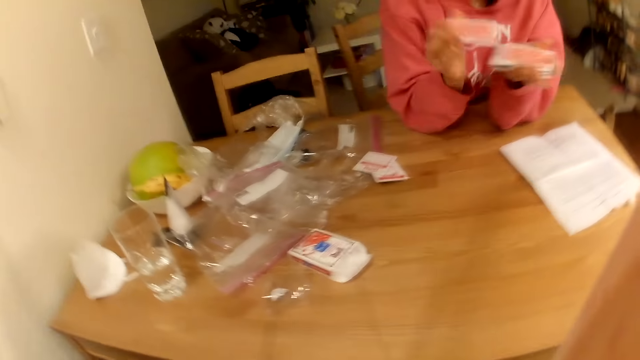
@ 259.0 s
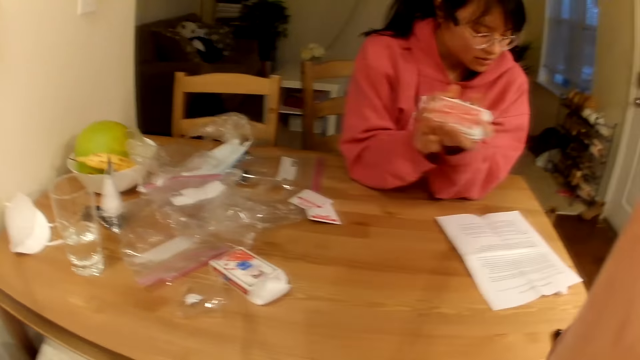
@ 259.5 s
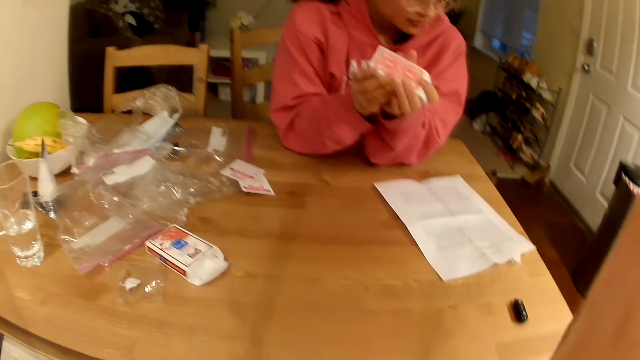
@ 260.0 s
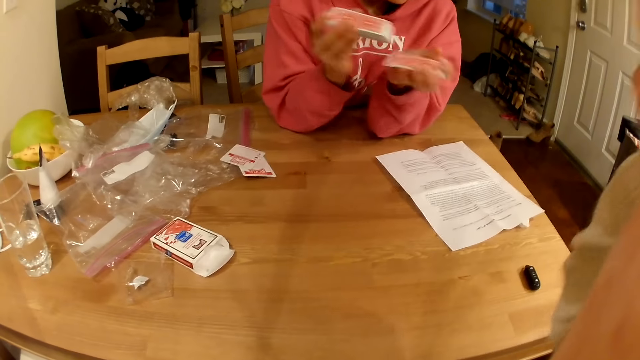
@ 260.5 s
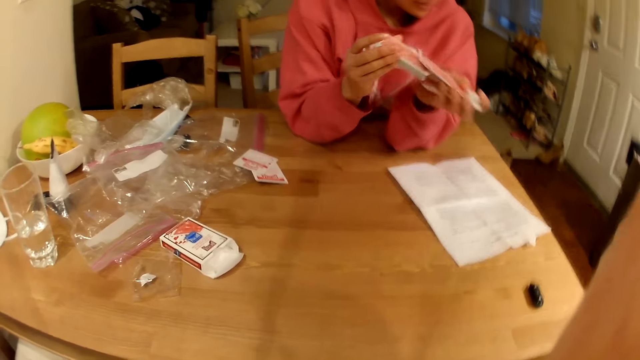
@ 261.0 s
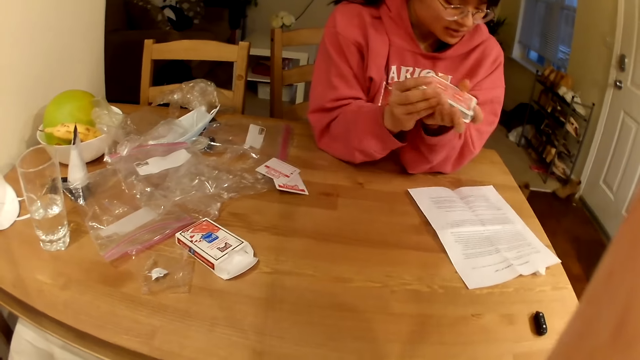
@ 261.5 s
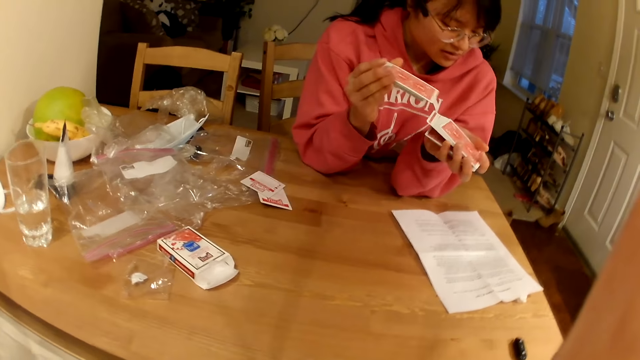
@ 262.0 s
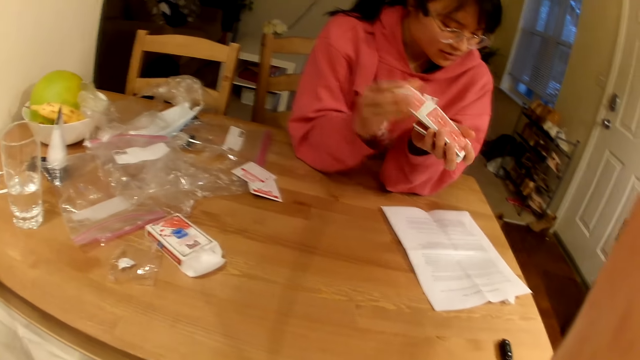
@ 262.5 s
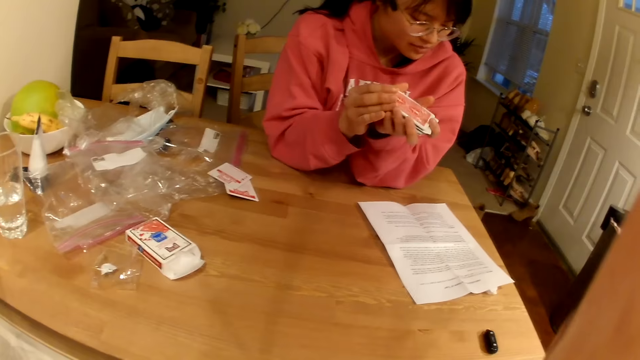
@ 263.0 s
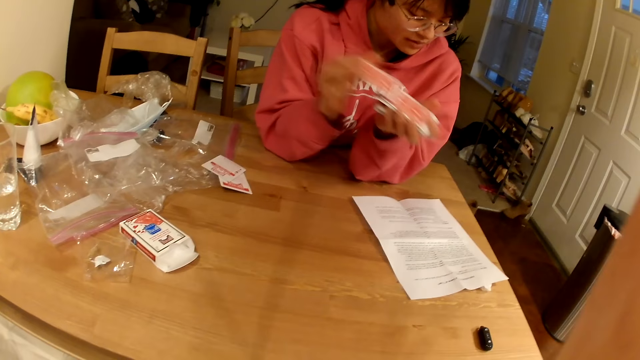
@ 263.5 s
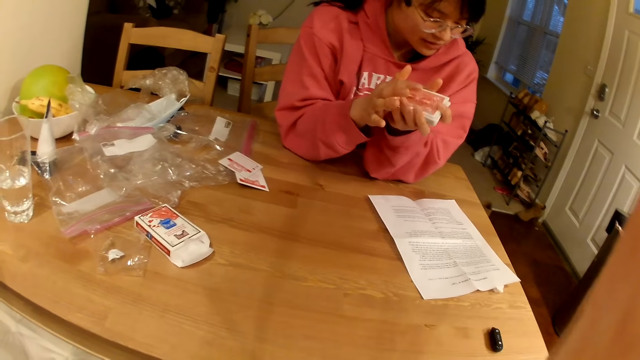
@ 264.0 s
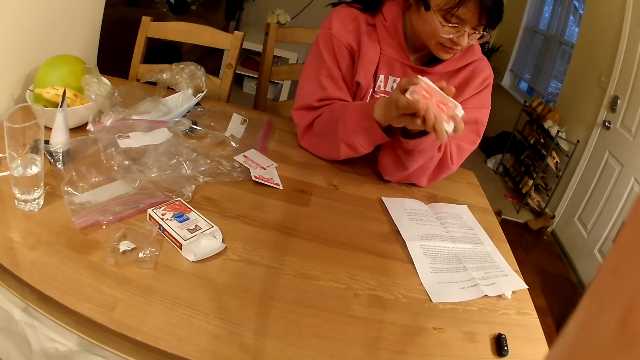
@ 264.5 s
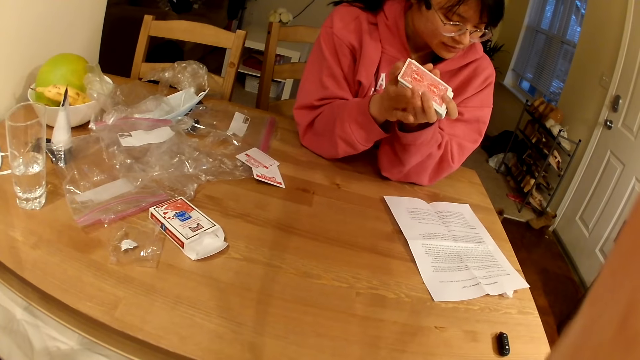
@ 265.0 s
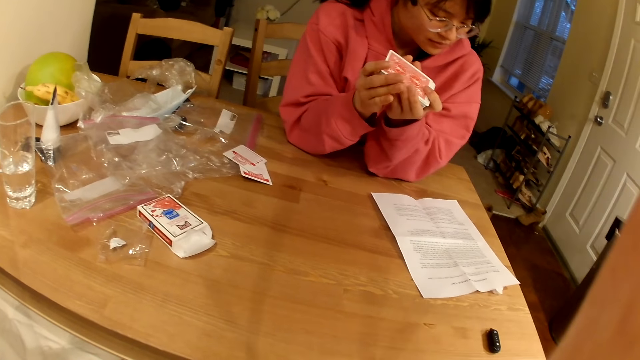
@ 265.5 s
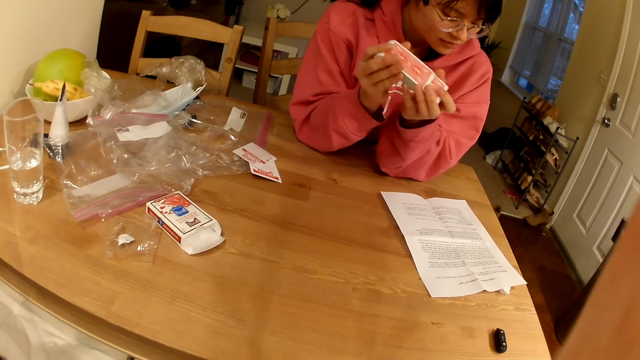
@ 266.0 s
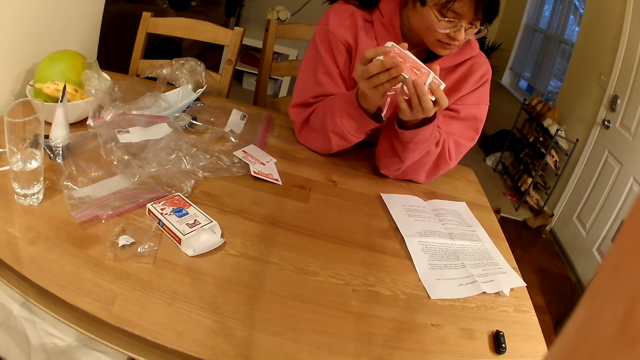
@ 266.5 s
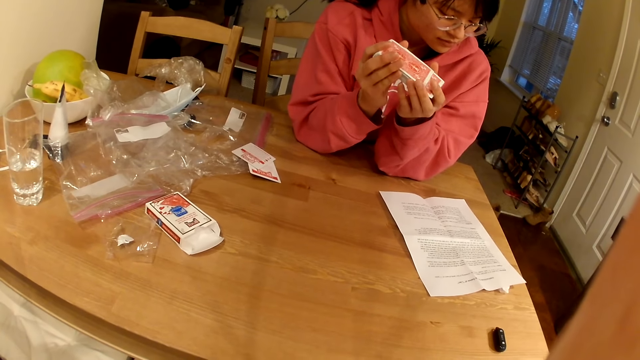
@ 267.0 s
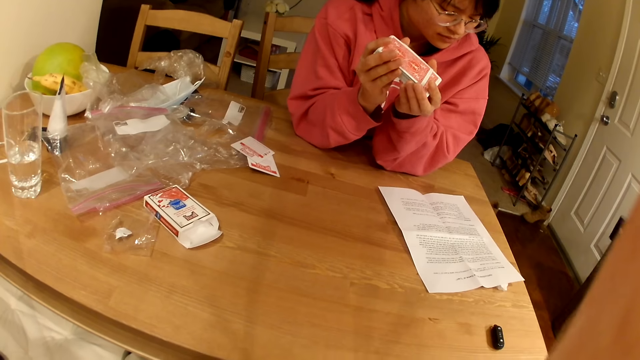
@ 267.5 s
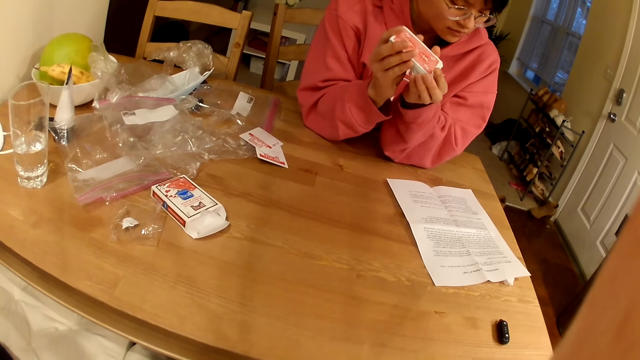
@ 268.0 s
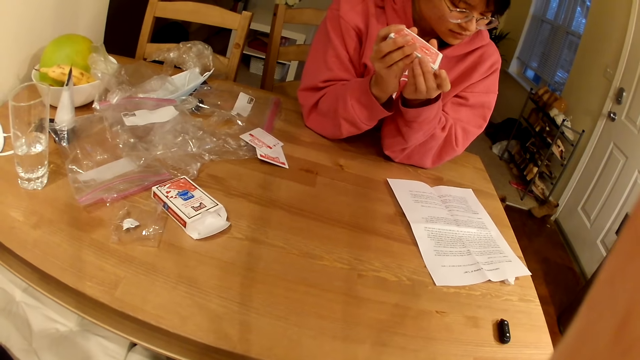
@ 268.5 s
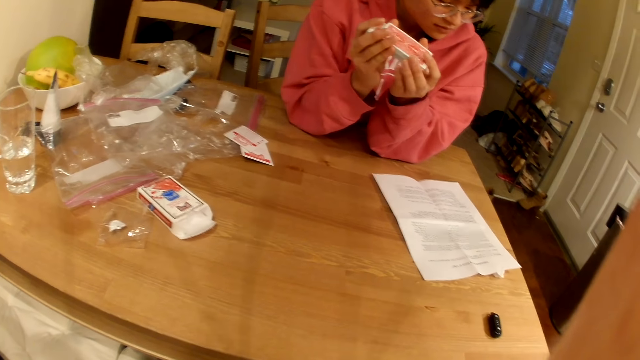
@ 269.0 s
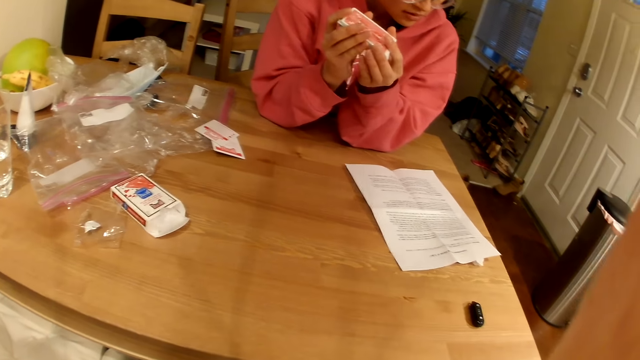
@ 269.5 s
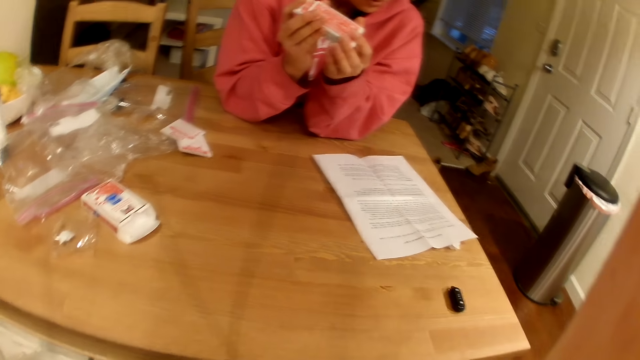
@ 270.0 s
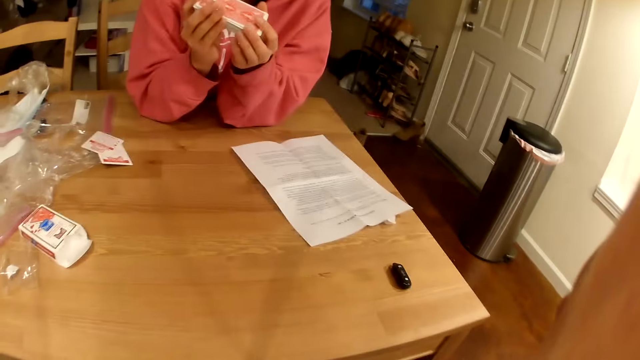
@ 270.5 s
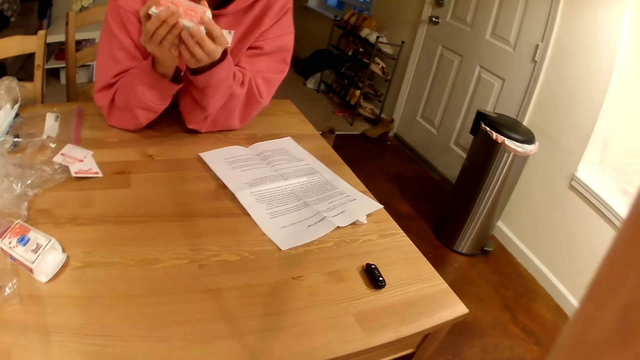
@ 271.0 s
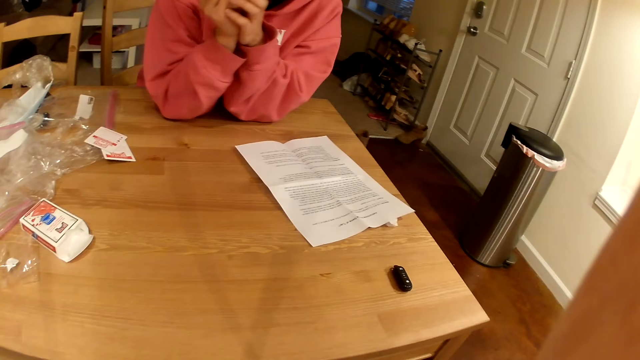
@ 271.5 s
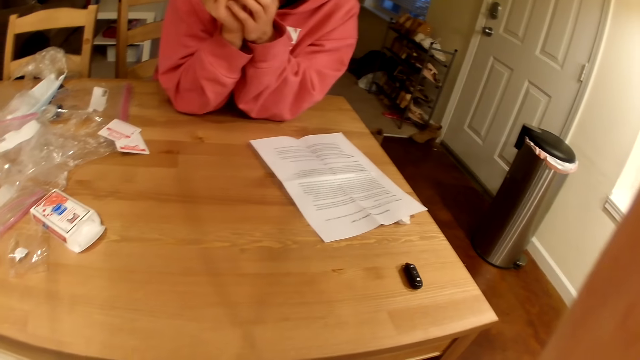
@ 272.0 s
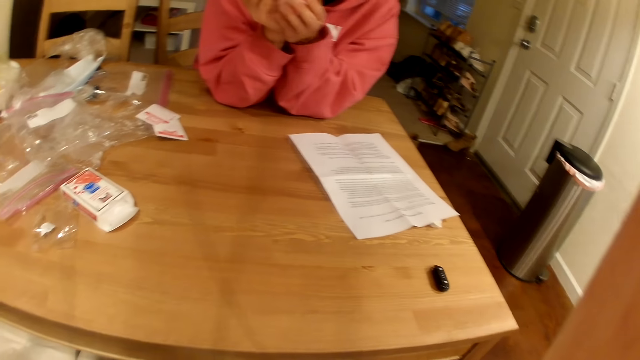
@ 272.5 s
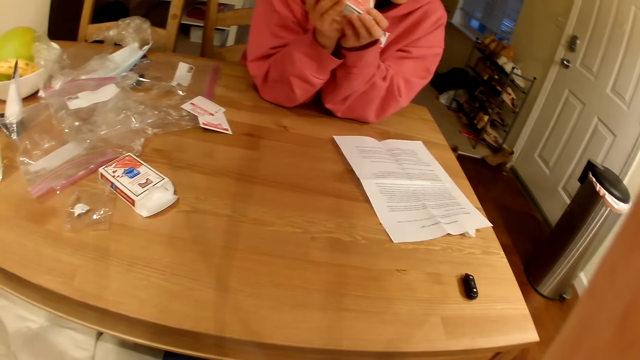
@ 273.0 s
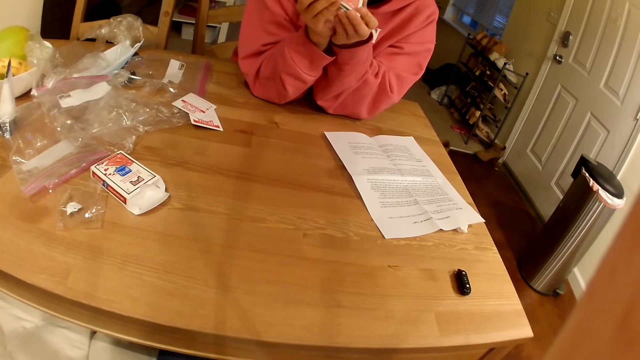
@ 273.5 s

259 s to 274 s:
The camera wearer adjusts the camera. A woman shuffles the cards. The camera wearer raises her right hand. The woman shuffles the cards. The woman reads the instruction paper.

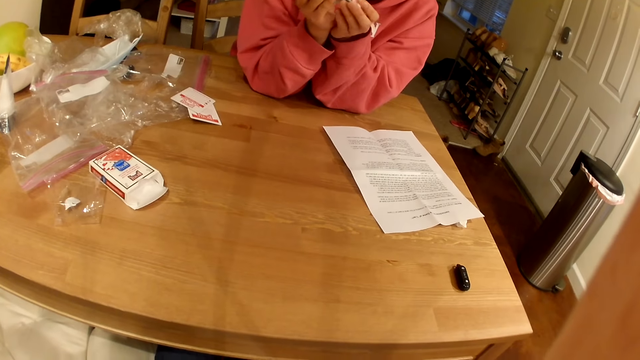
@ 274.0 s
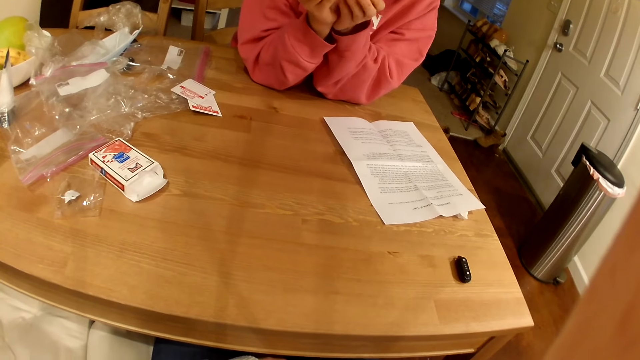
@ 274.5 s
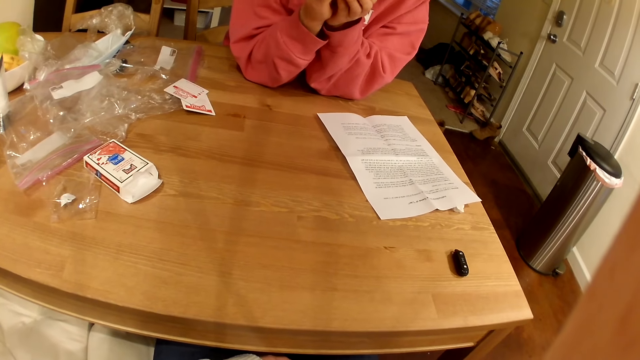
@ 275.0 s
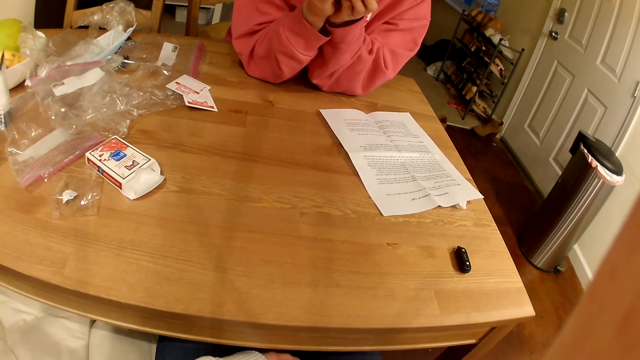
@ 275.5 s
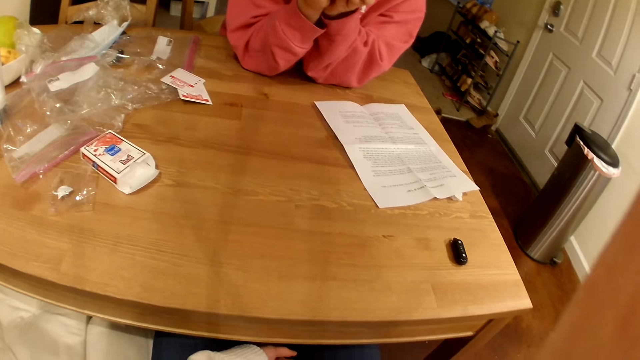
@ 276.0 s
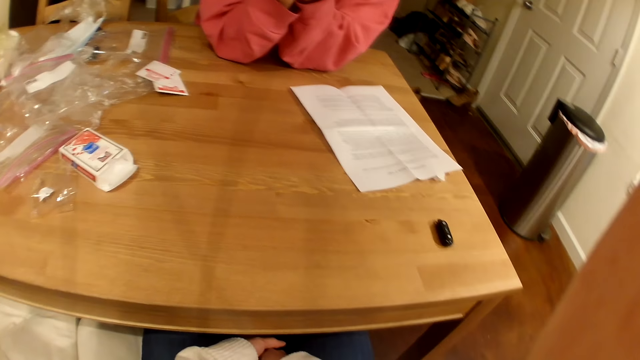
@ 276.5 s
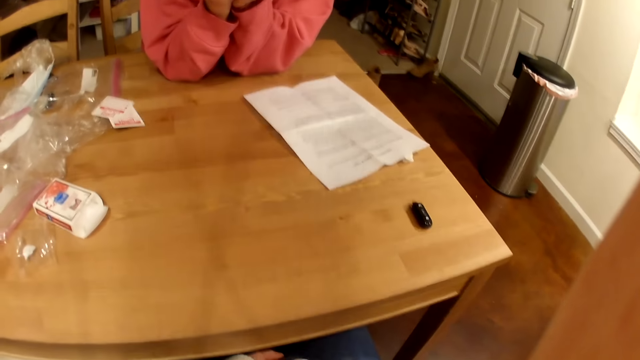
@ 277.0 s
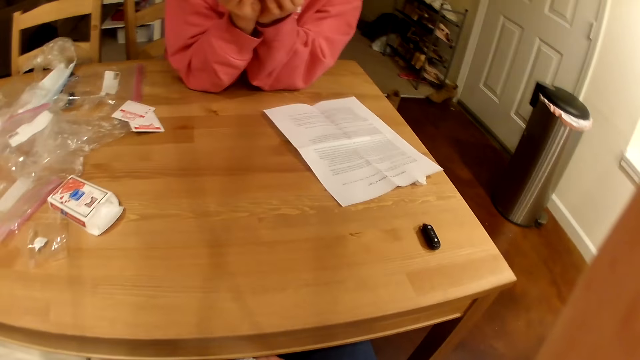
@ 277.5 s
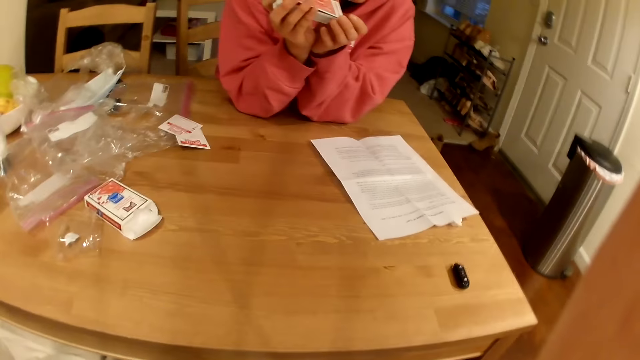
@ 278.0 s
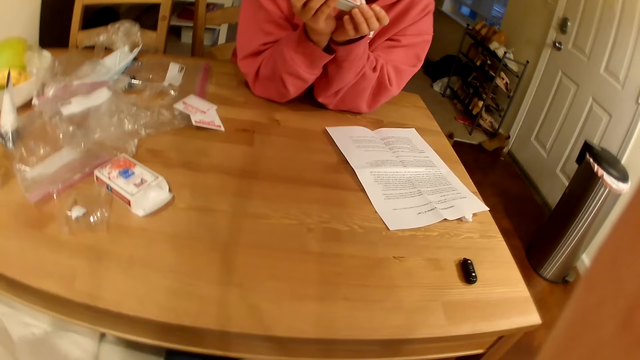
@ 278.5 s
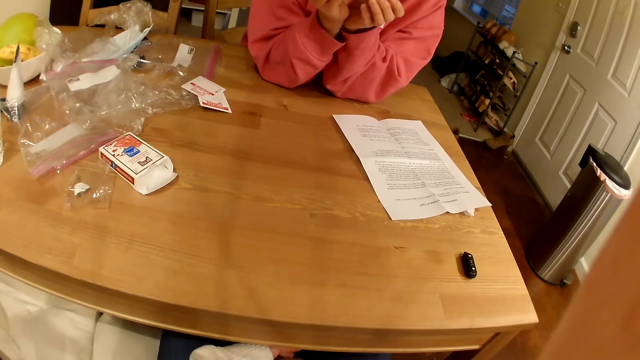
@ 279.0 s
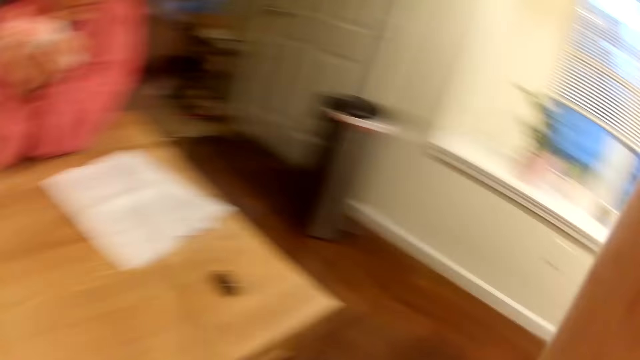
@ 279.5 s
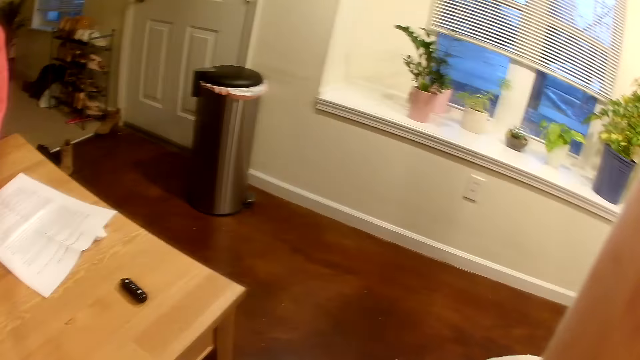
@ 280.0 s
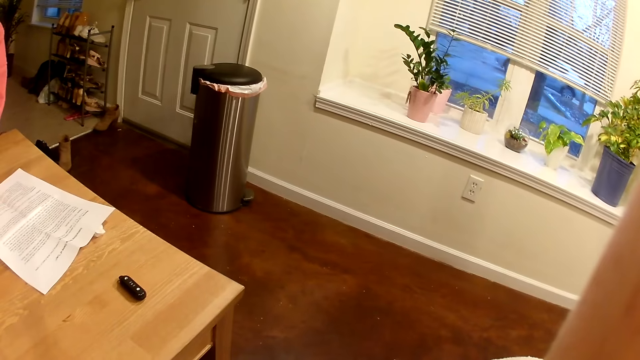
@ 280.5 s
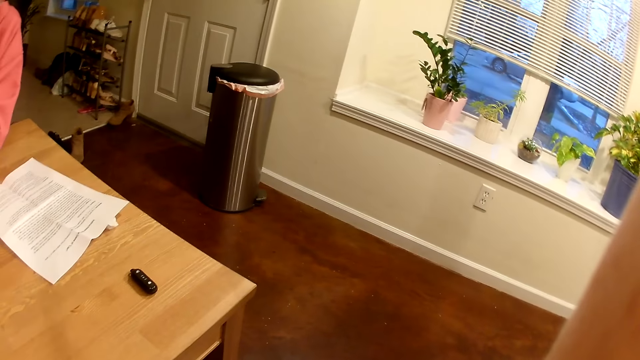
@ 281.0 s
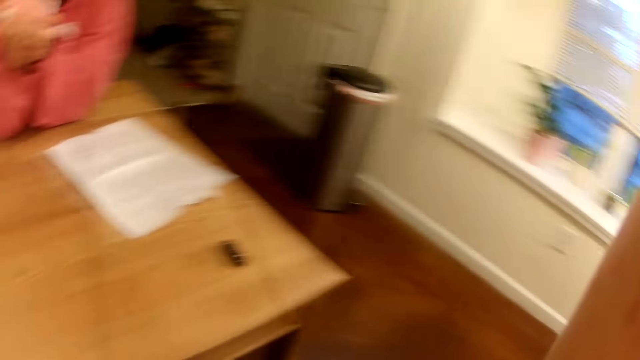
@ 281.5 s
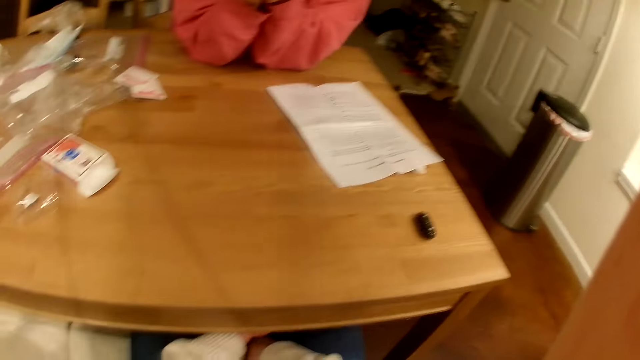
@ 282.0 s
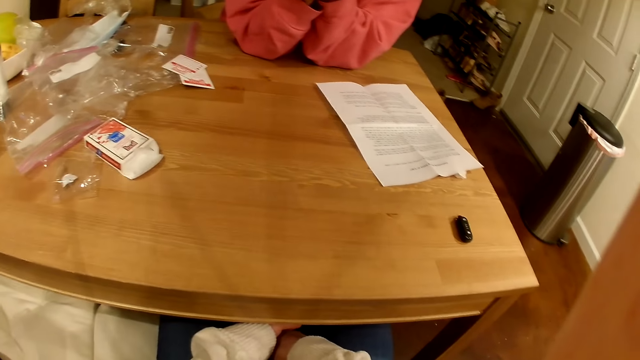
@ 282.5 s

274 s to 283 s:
The camera wearer looks at the window. They look around.
